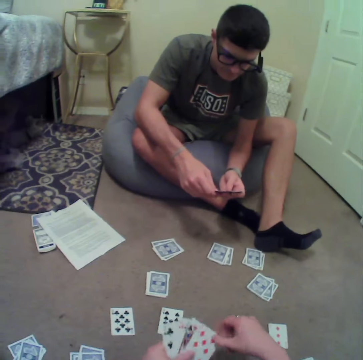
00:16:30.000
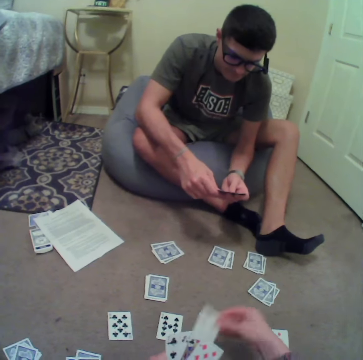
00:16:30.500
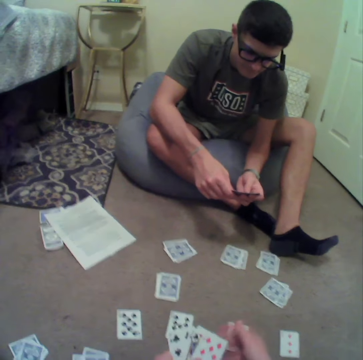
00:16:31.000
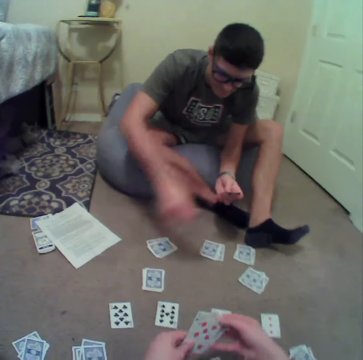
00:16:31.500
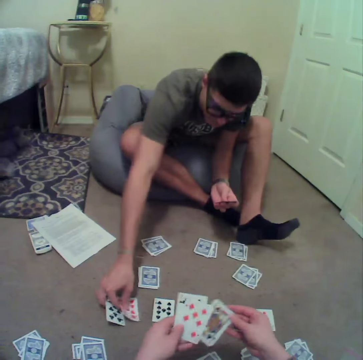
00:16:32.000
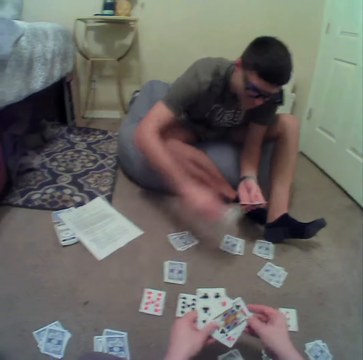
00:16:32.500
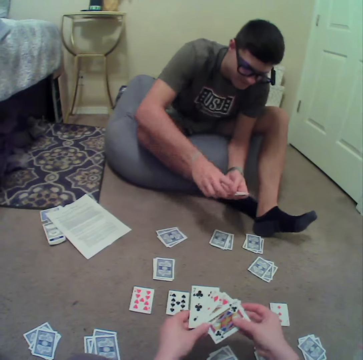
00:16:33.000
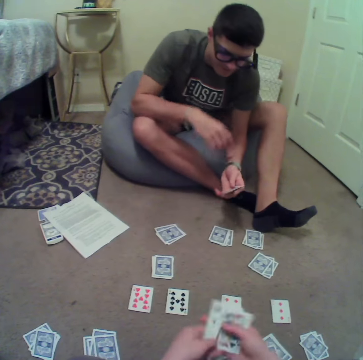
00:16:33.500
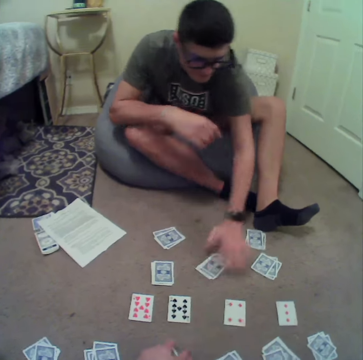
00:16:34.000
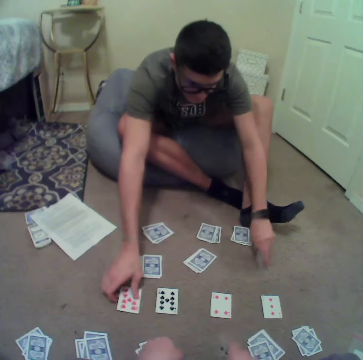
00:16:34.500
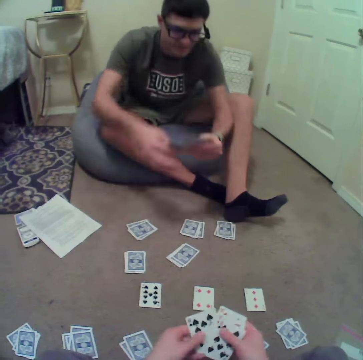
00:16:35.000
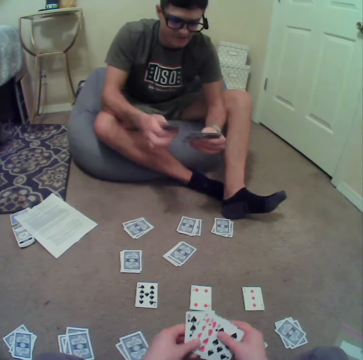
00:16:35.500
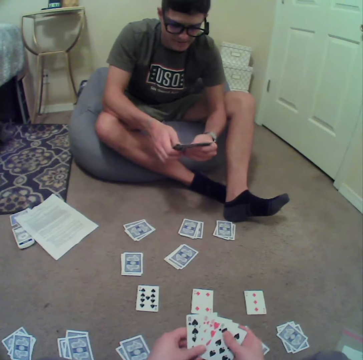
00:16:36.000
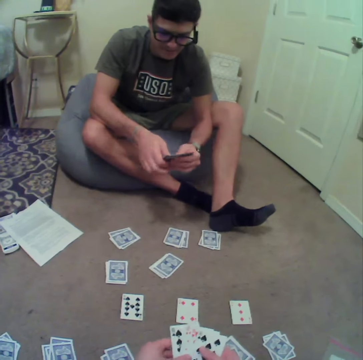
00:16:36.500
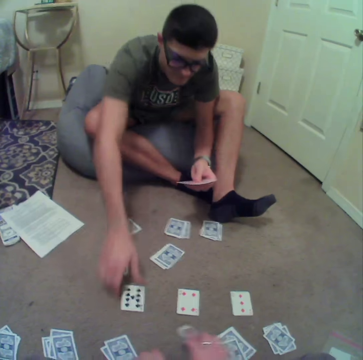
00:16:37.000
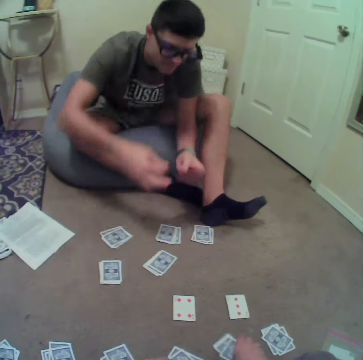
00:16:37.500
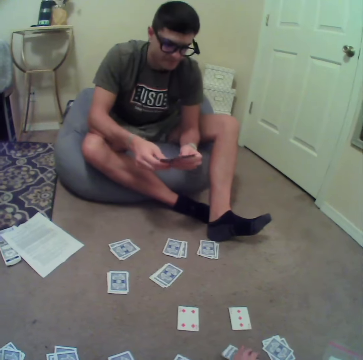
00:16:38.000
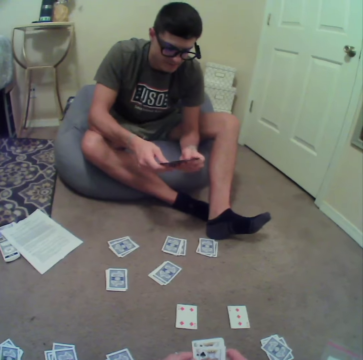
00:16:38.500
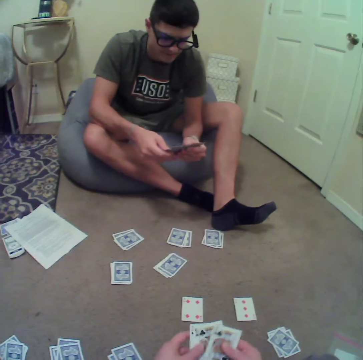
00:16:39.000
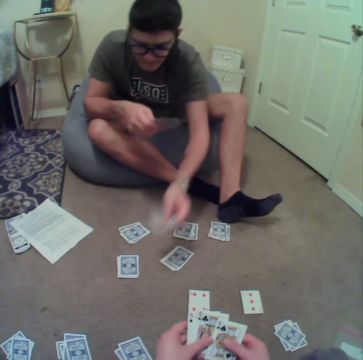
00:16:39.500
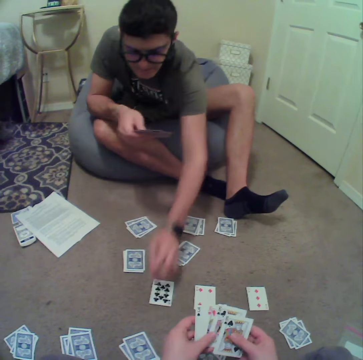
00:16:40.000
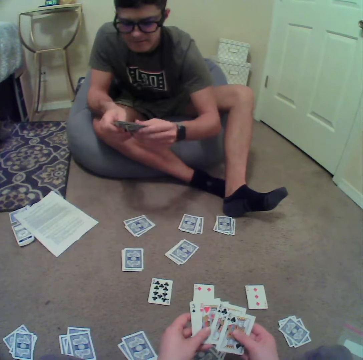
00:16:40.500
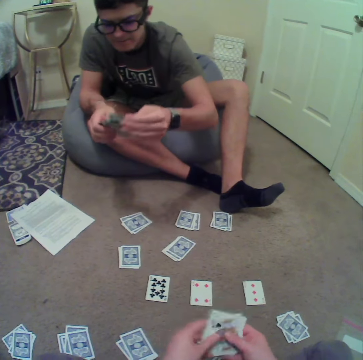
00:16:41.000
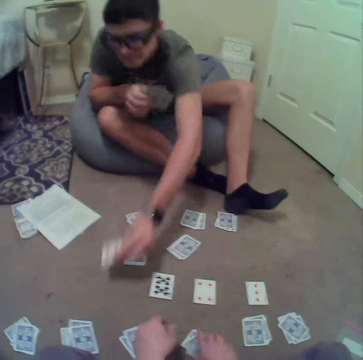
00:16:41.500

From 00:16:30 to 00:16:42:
The camera wearer shuffles the cards. They align the cards at hand. A man picks the card from the floor. The camera wearer puts the cards on the floor. The man drops the cards on the floor, picks the cards from the floor, plays the cards and drops the cards on the floor.

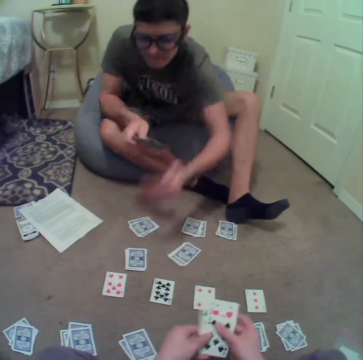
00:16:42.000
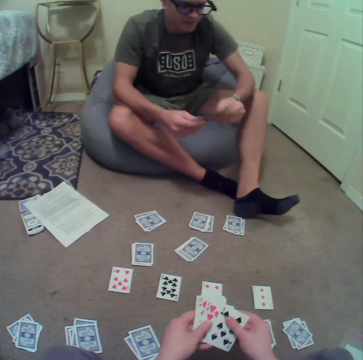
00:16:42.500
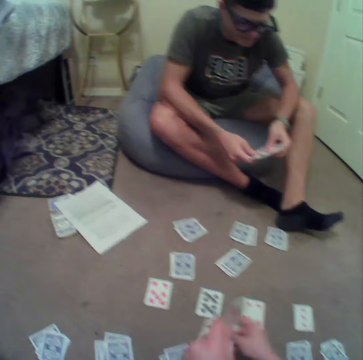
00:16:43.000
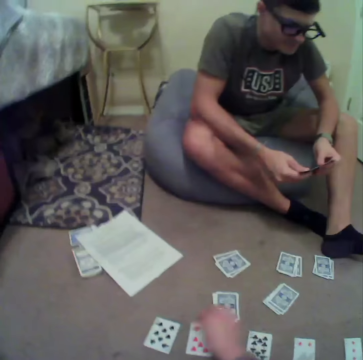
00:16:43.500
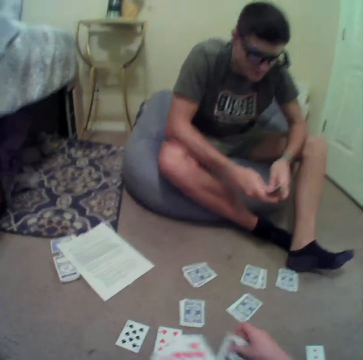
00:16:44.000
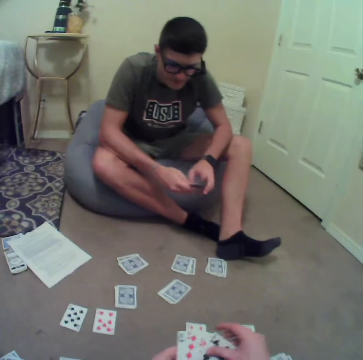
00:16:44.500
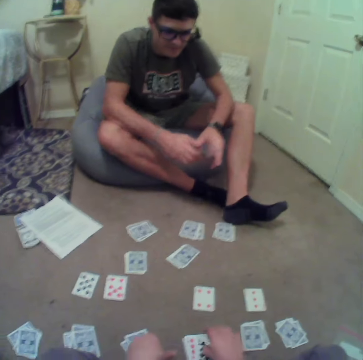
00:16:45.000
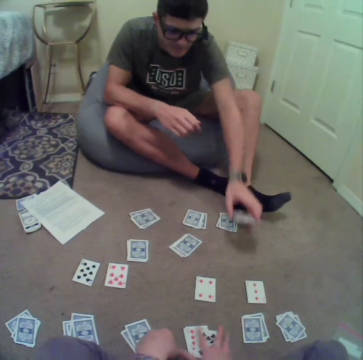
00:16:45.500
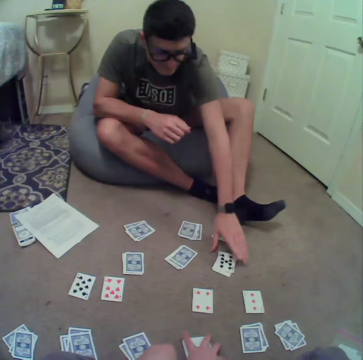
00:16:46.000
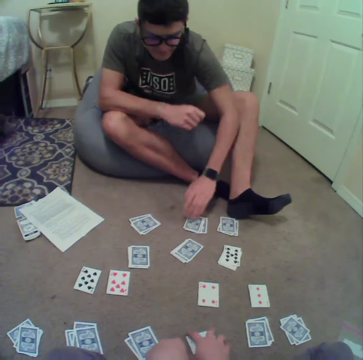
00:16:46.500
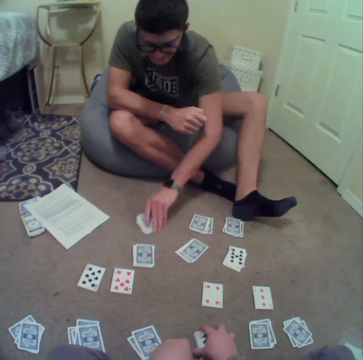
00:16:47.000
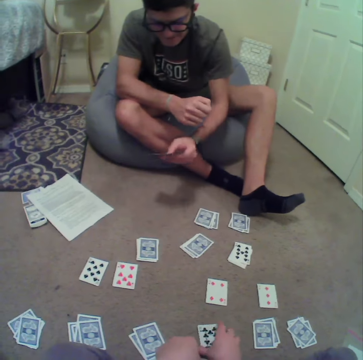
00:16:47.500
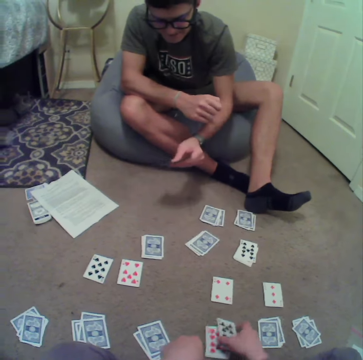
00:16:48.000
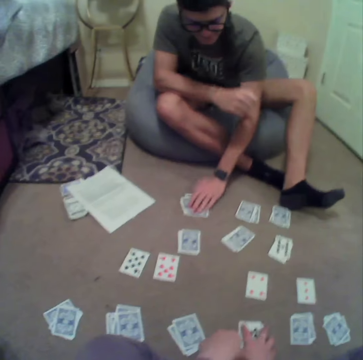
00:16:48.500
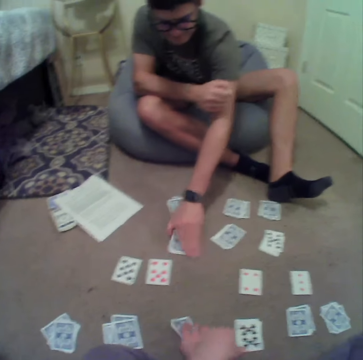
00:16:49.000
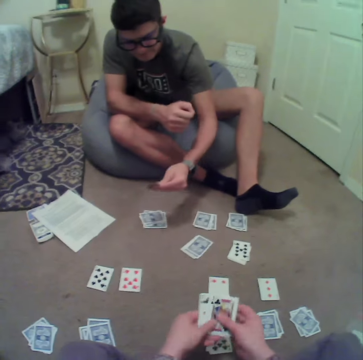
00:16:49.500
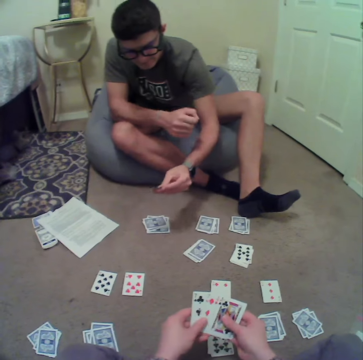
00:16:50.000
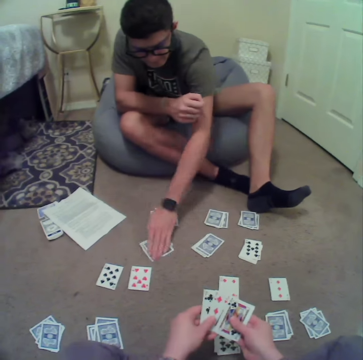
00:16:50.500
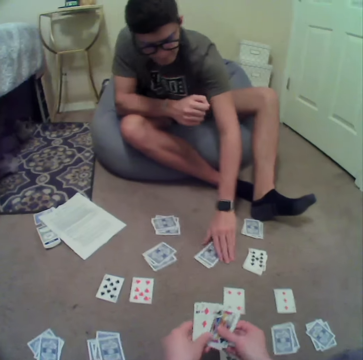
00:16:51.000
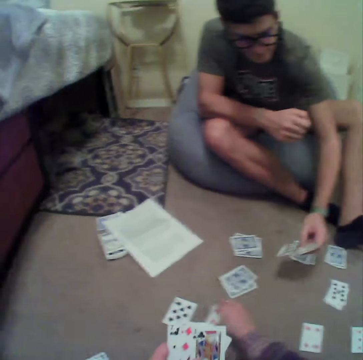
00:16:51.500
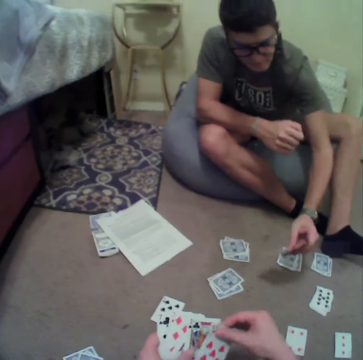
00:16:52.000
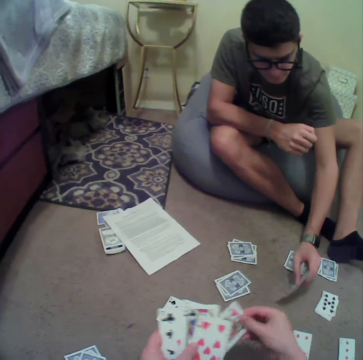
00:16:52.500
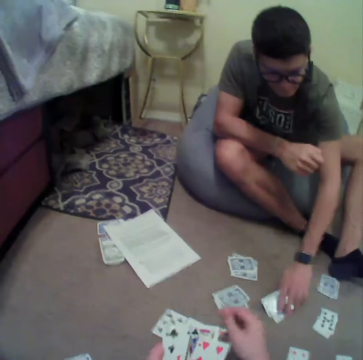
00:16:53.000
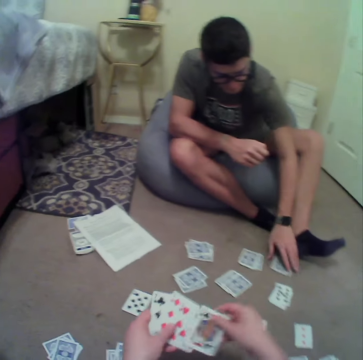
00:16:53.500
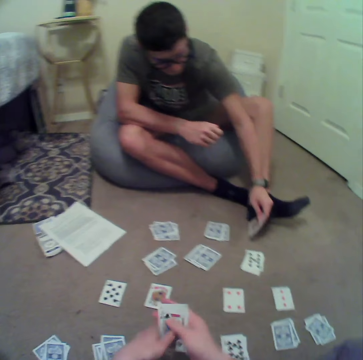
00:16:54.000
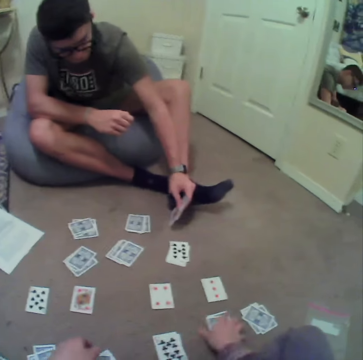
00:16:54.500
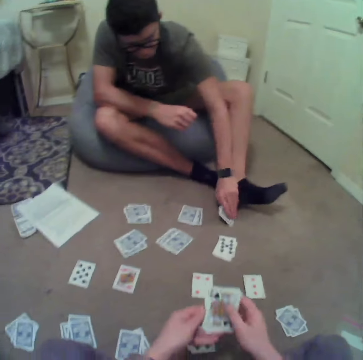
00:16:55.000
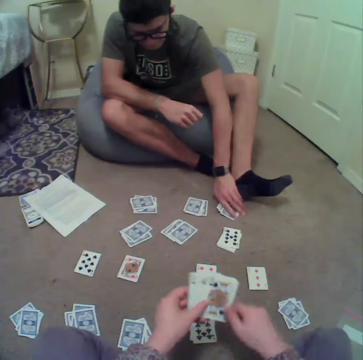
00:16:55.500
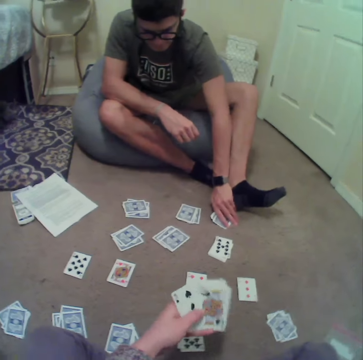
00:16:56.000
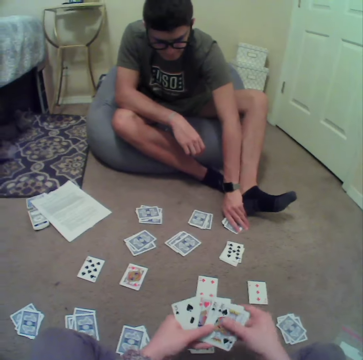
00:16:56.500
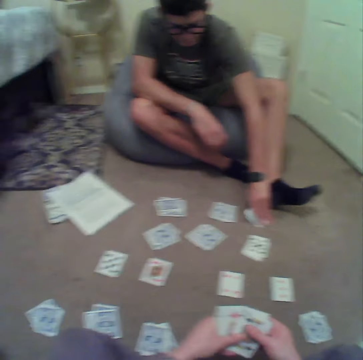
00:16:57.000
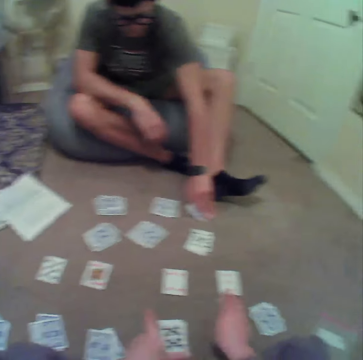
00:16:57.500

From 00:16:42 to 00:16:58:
The camera wearer plays the cards. They drop the cards on the floor. A man plays the cards. The man drops the cards on the floor. The camera wearer plays the cards. The man selects the cards on the floor. The man plays the cards. The camera wearer plays the cards. They align the cards on the floor. The man plays the cards.

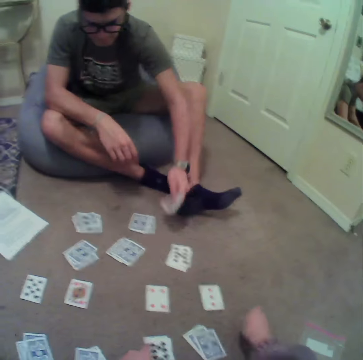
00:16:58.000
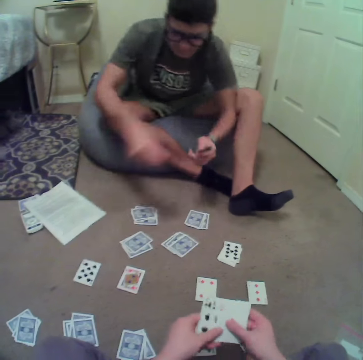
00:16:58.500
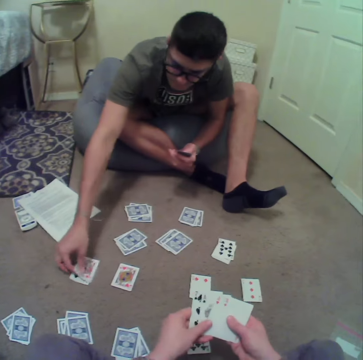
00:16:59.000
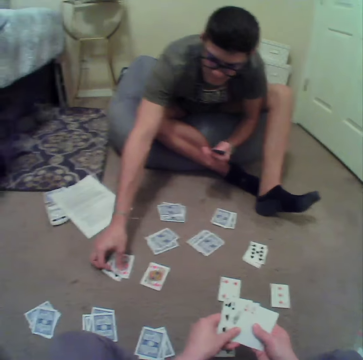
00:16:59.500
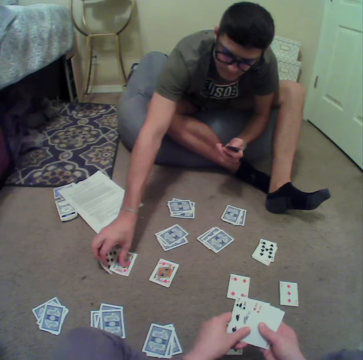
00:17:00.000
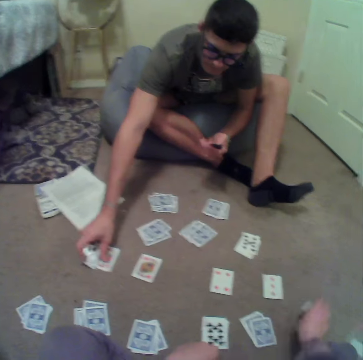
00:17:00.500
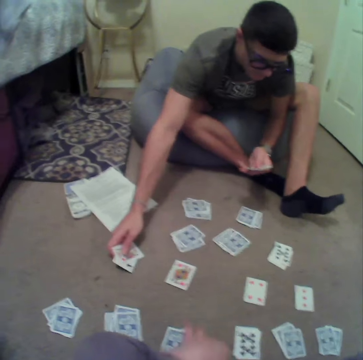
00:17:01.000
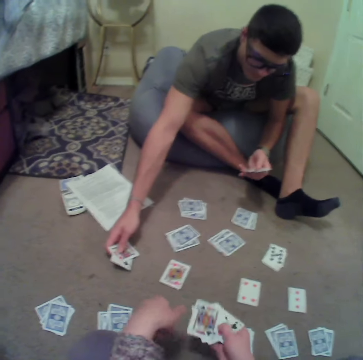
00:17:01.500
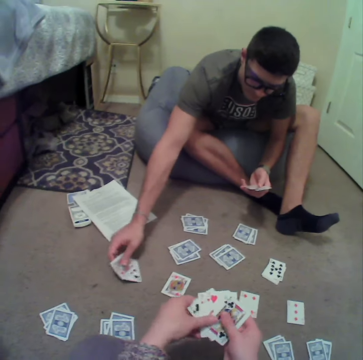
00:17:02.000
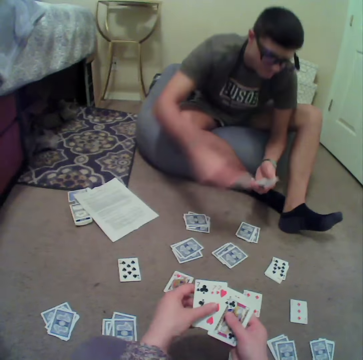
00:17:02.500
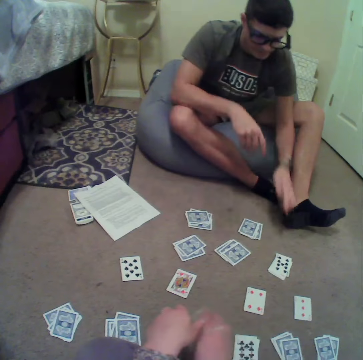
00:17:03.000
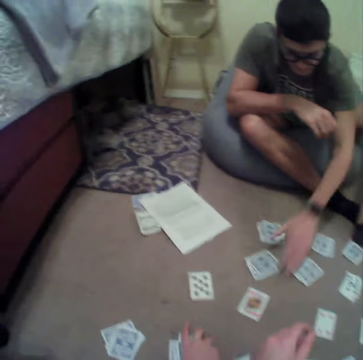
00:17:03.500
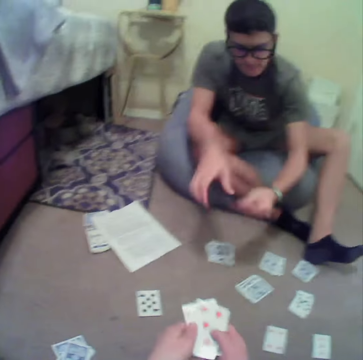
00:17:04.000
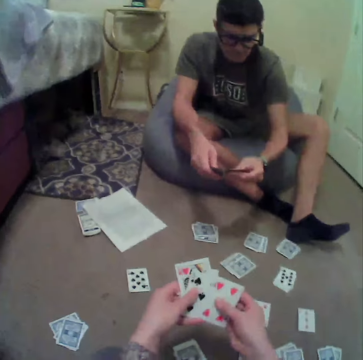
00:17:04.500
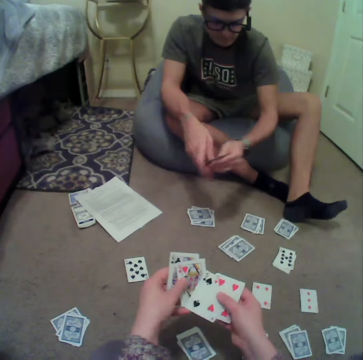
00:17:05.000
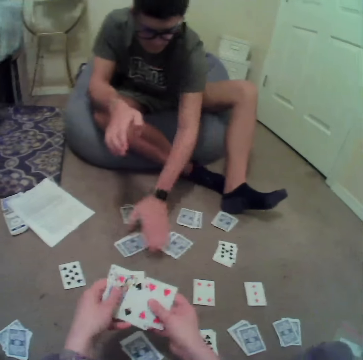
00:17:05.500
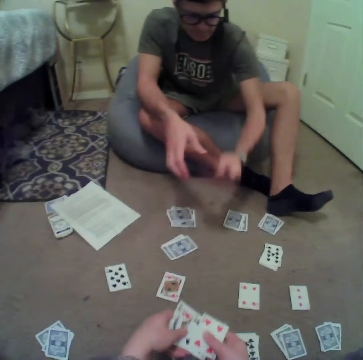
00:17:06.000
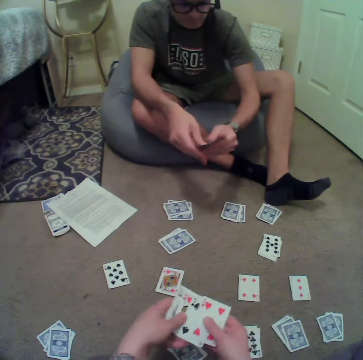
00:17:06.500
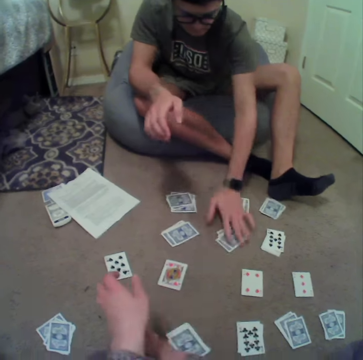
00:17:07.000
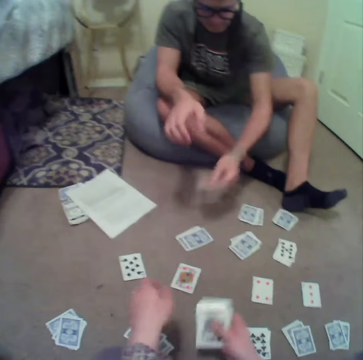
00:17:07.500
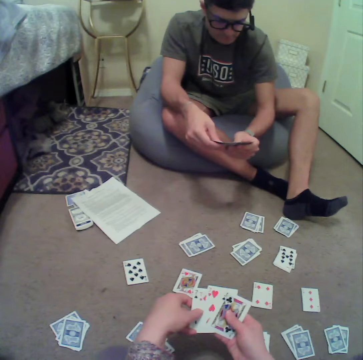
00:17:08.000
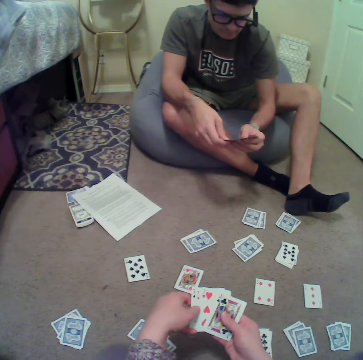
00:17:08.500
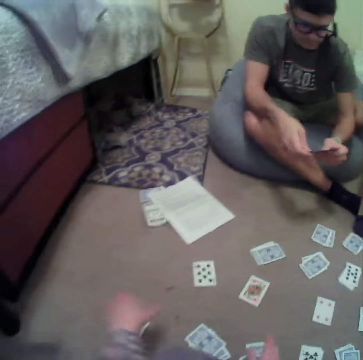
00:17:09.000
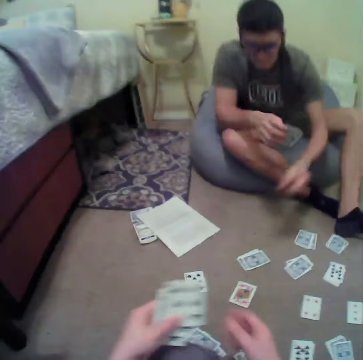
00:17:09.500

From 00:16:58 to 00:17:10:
The camera wearer plays the cards. A man plays the cards. The camera wearer plays the cards. The man plays the cards. The camera wearer plays the cards.
